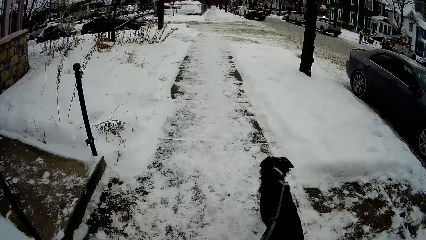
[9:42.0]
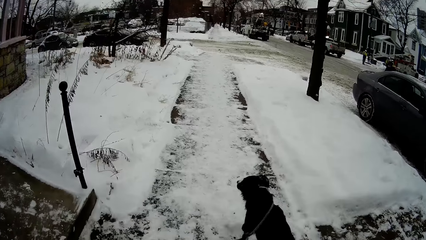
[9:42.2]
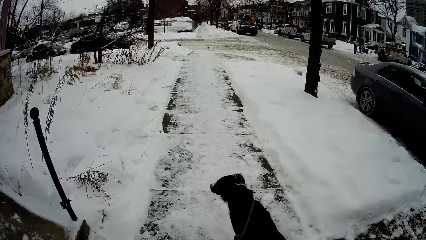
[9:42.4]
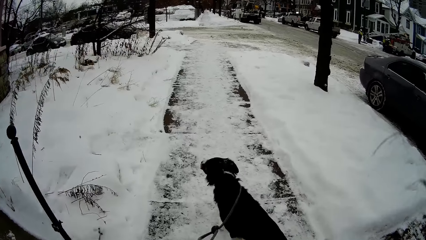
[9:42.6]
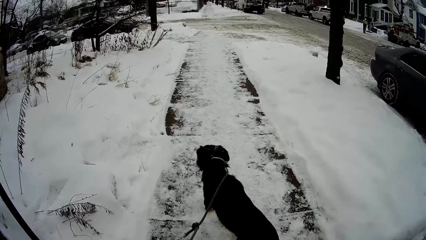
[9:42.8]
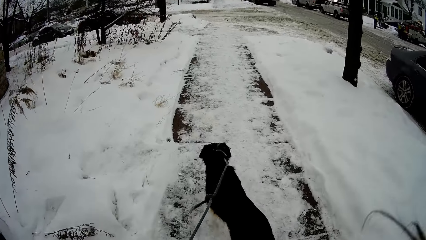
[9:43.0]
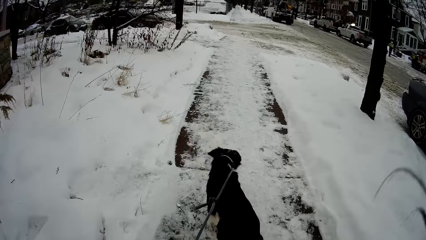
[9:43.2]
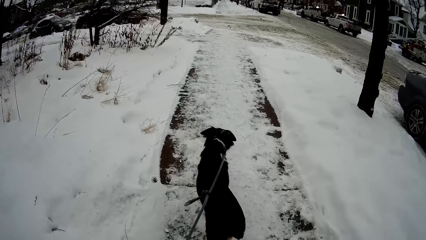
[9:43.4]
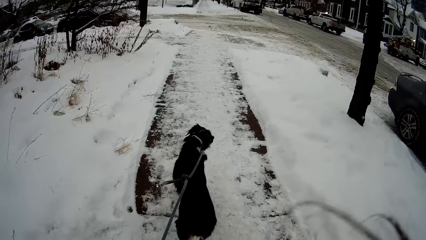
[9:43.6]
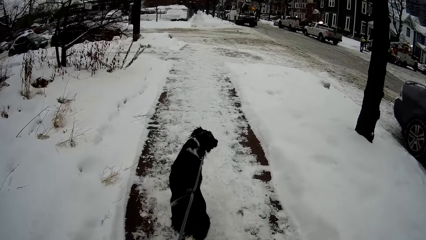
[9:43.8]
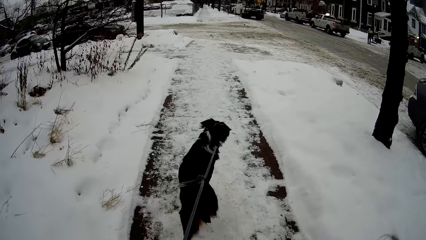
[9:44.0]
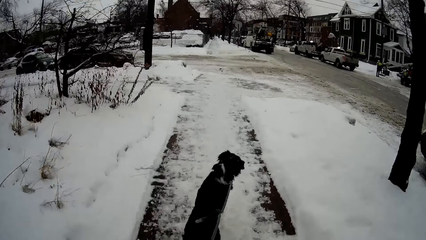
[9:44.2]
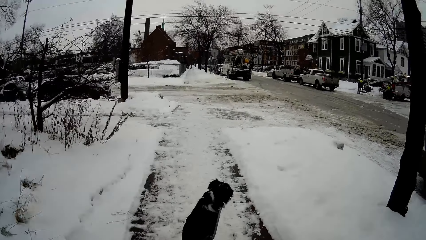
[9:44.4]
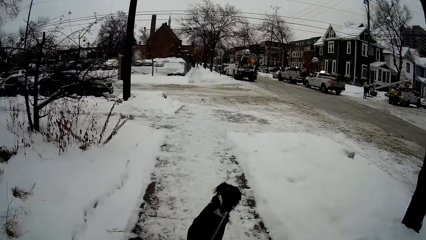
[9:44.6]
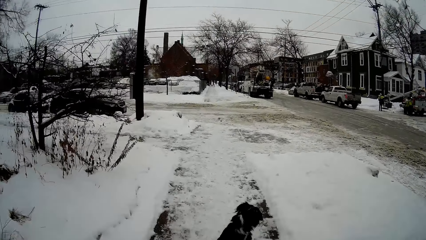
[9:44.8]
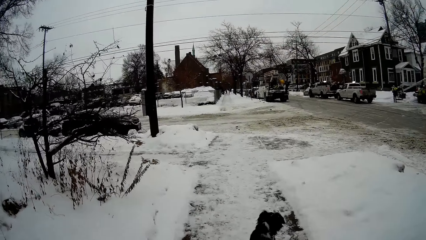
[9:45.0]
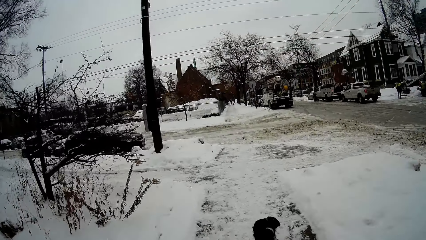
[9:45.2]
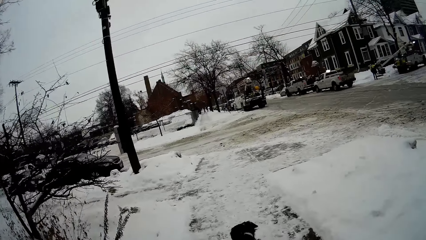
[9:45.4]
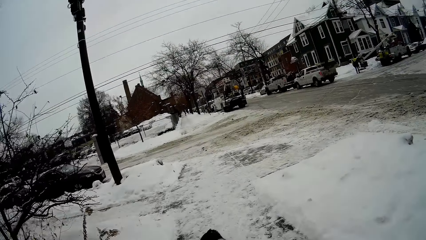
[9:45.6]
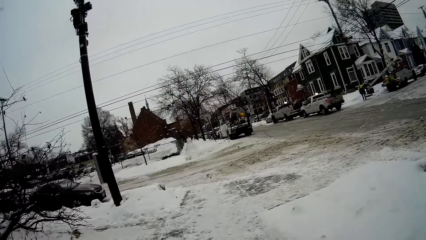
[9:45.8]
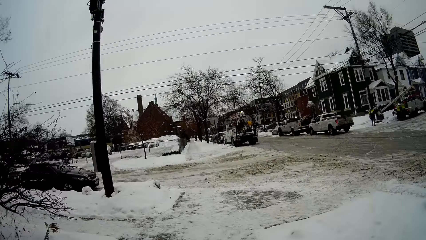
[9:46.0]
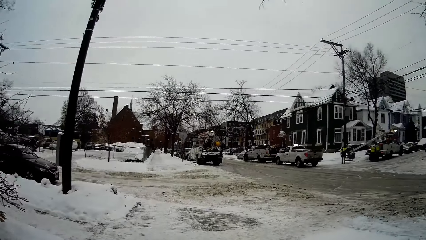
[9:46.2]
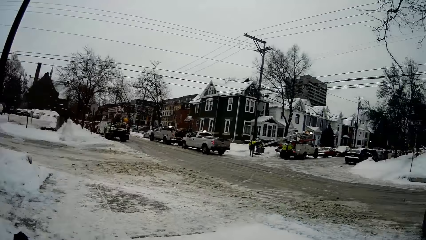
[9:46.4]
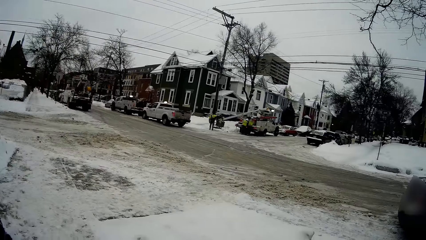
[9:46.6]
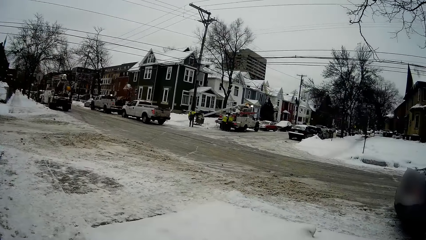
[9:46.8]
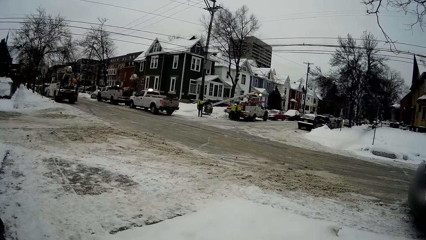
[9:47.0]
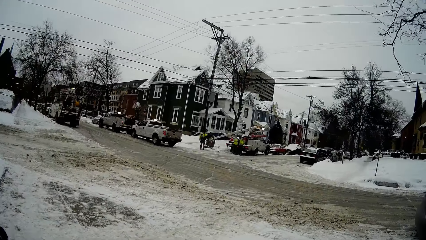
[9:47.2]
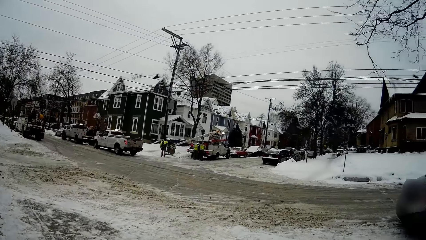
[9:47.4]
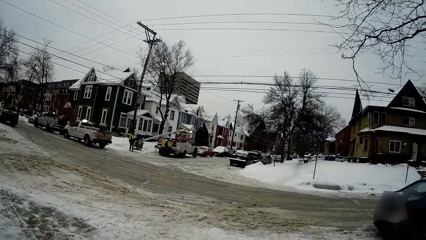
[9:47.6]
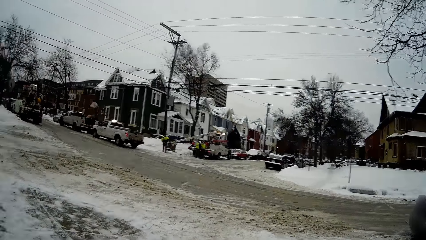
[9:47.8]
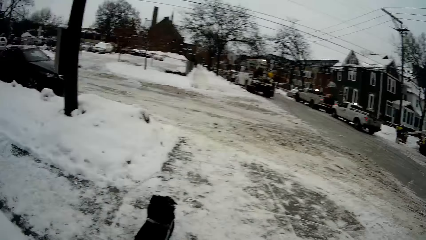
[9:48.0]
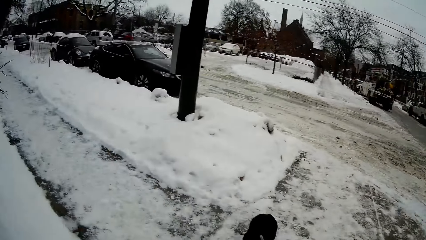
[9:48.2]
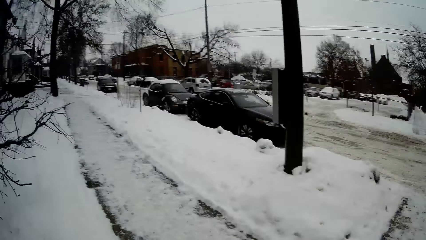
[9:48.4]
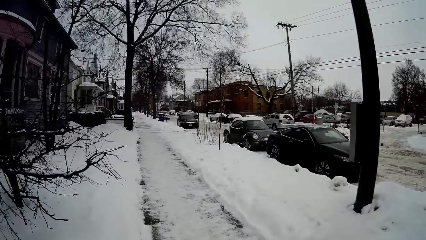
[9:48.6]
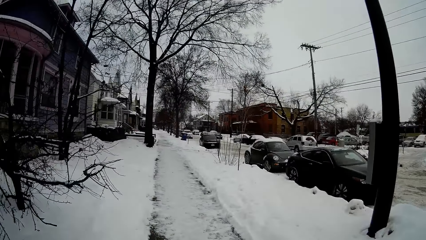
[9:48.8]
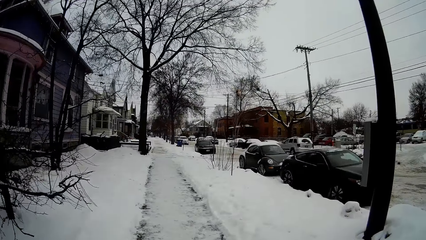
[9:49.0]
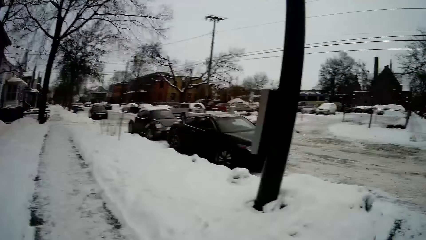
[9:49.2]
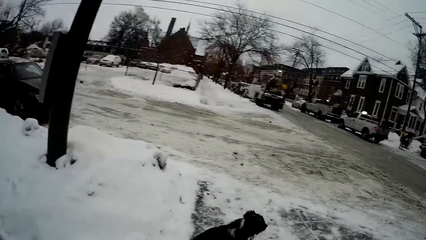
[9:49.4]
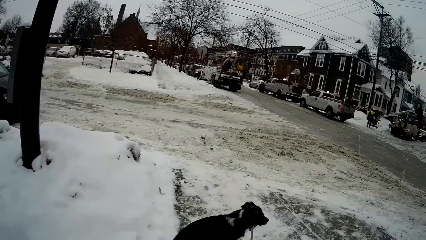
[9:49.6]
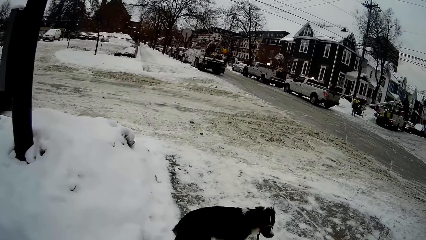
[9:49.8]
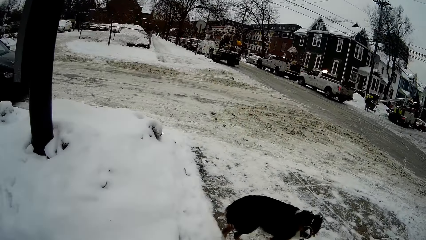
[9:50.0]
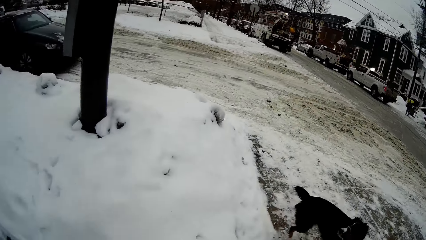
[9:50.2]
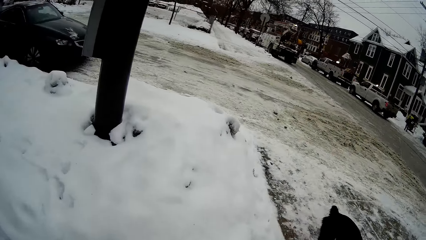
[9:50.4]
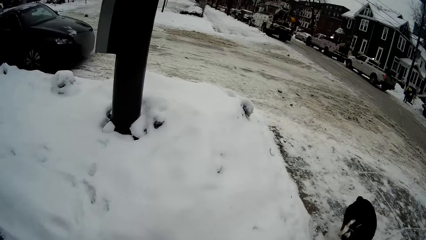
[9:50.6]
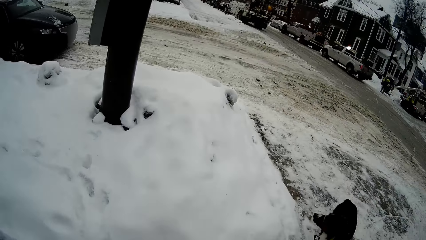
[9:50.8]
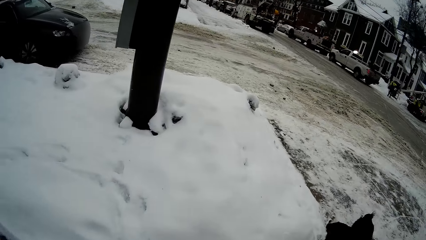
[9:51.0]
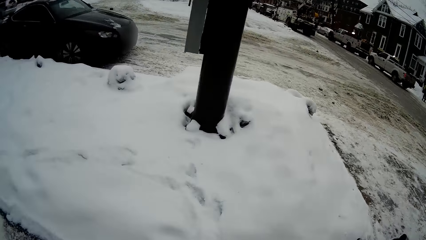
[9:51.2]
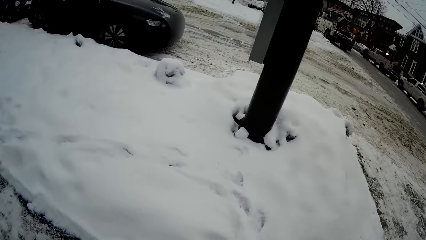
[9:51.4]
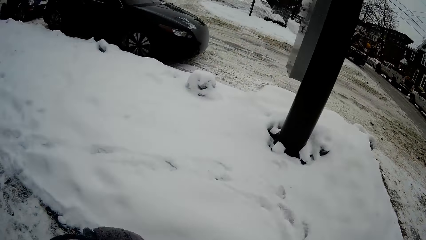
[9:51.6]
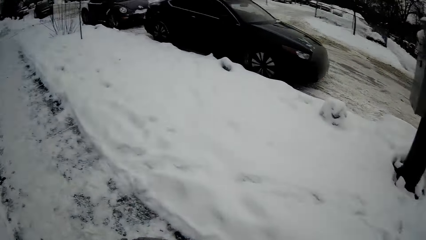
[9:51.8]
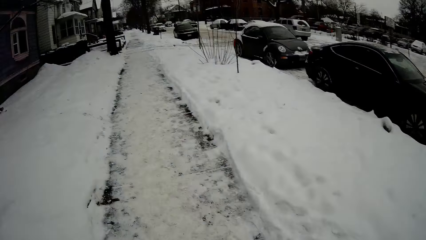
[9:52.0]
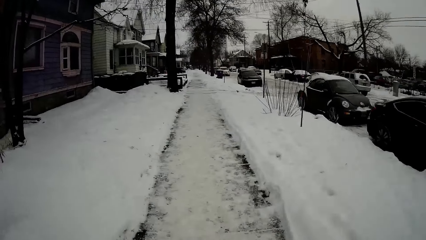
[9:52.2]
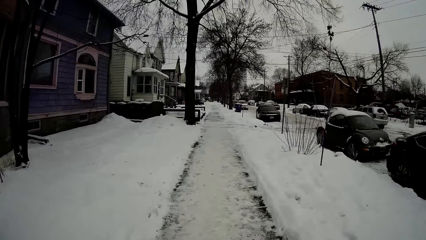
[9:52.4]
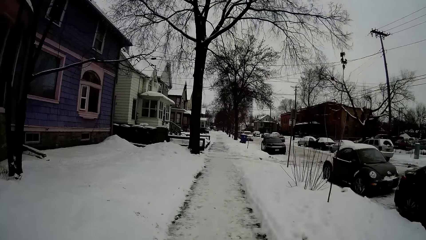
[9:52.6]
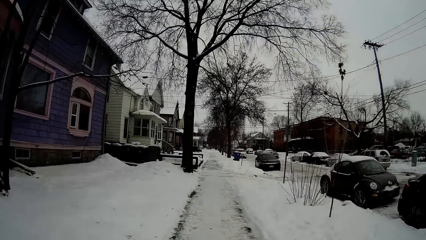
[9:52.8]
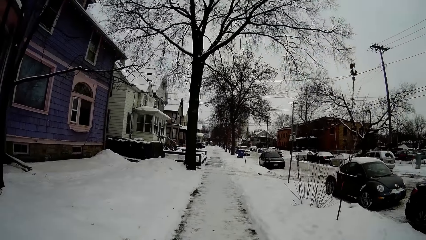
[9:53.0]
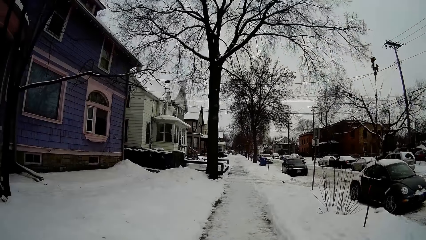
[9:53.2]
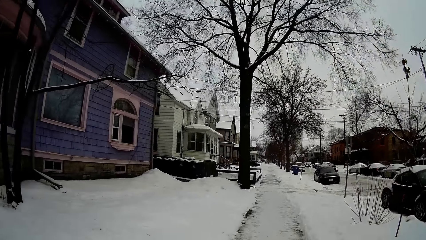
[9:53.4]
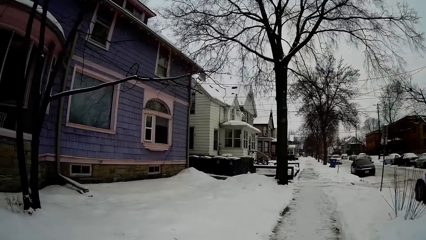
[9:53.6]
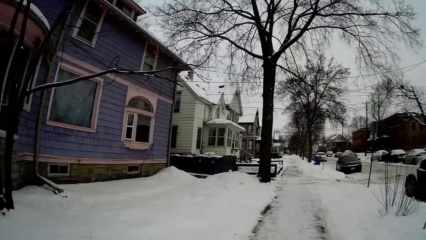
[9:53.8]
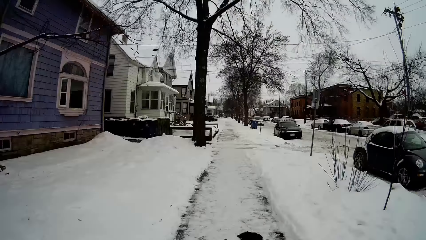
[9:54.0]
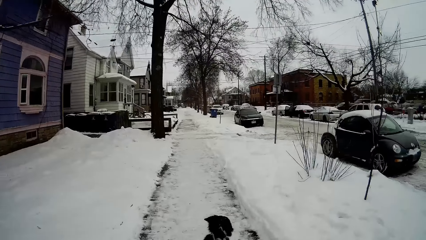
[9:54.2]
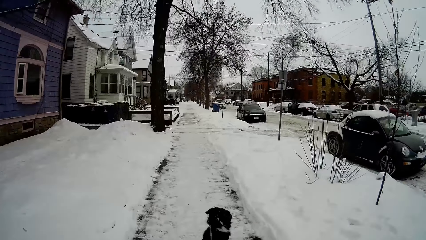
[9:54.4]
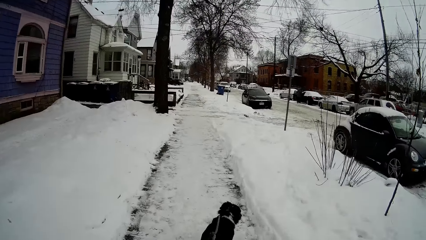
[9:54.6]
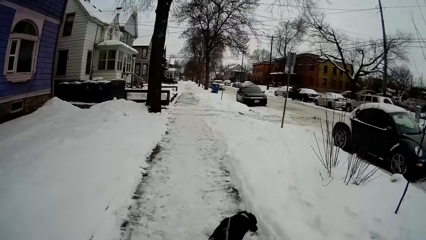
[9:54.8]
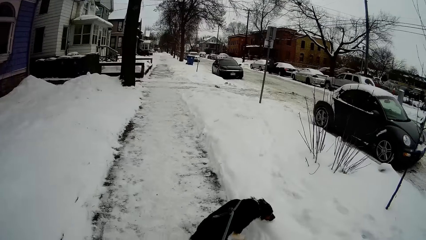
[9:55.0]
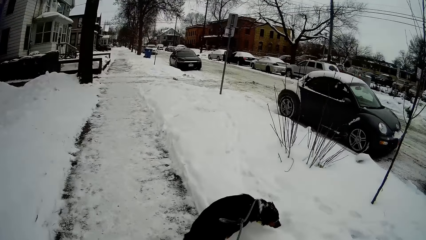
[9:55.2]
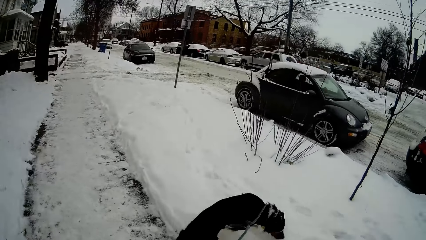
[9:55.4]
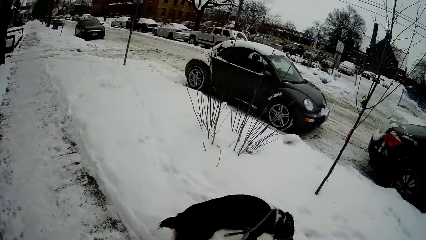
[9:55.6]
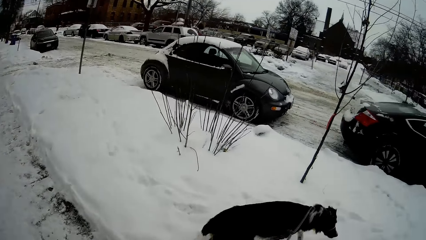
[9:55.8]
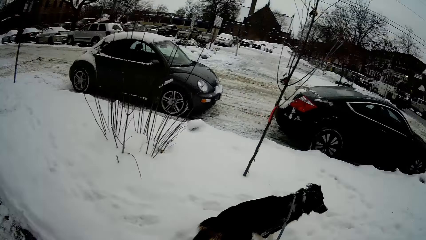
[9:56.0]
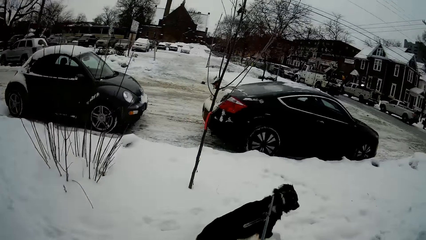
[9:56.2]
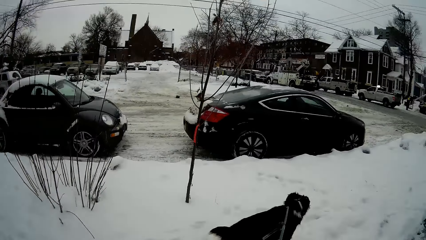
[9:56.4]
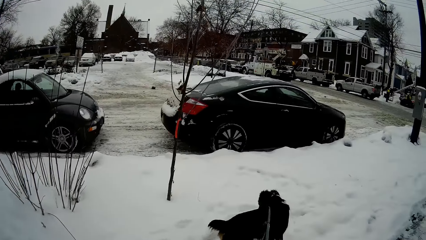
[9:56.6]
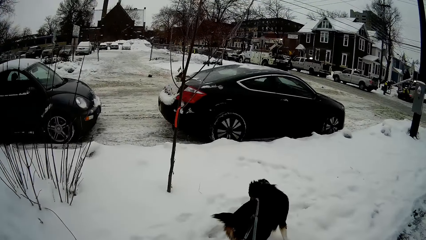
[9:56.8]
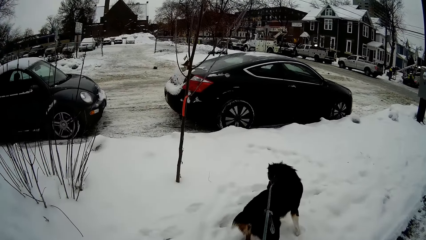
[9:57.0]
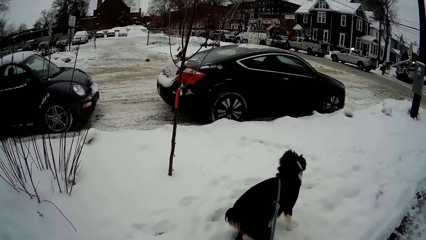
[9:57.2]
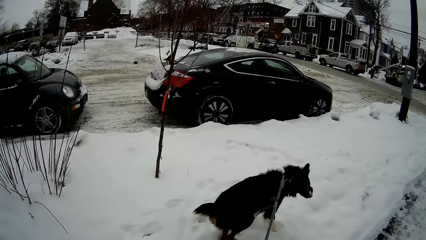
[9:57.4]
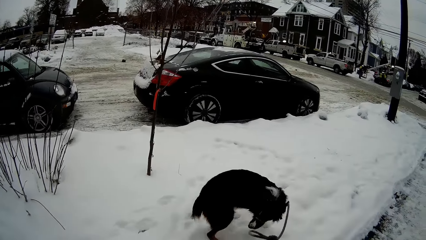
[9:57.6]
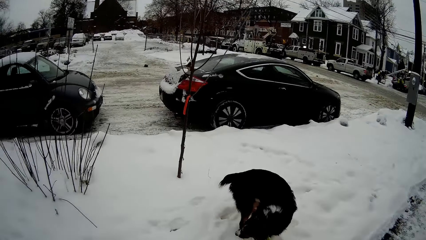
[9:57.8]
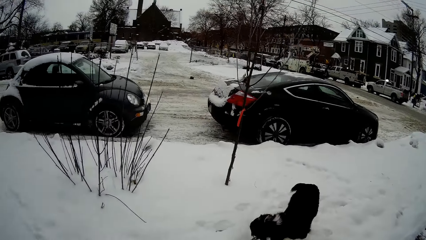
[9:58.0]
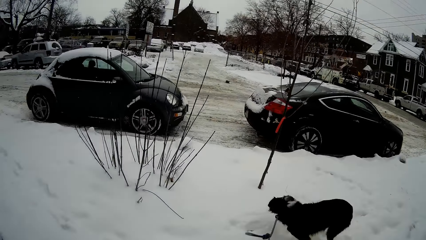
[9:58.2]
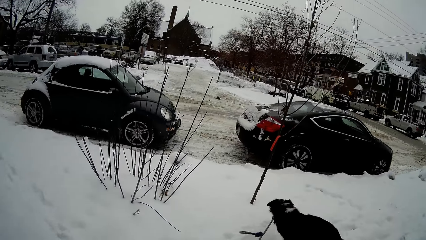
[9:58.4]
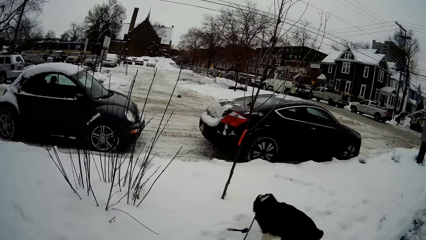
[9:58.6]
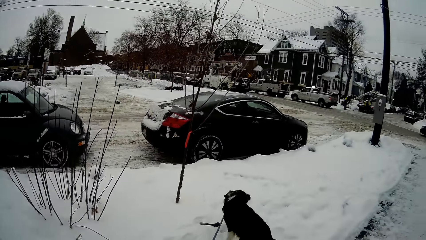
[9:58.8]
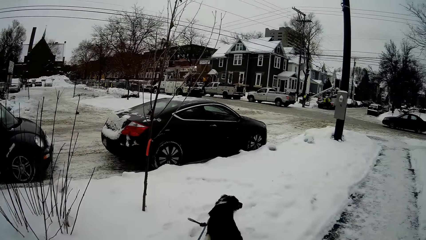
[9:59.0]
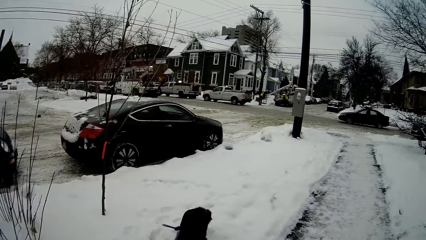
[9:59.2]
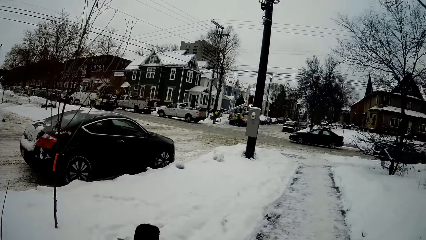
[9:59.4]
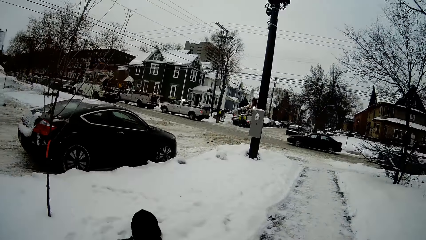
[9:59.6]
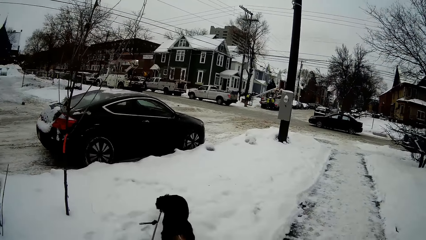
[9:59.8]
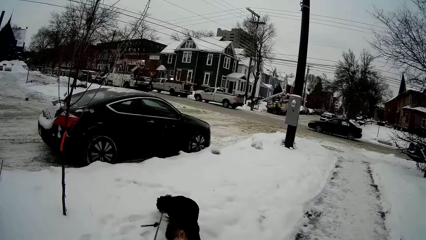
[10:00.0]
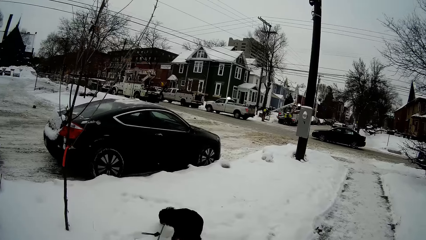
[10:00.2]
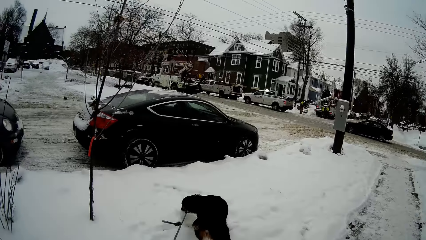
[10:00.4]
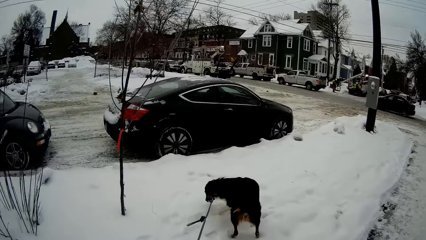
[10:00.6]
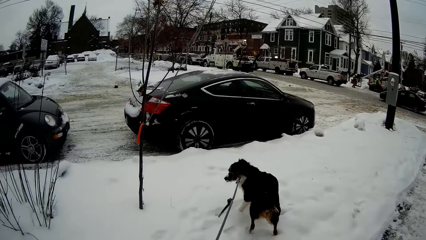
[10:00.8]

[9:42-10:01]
The camera wearer looks at the engineers. They look on the ice. They look at the dog.
